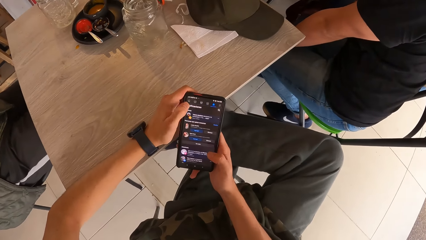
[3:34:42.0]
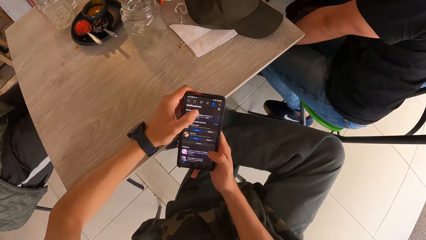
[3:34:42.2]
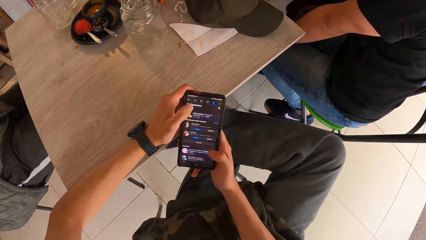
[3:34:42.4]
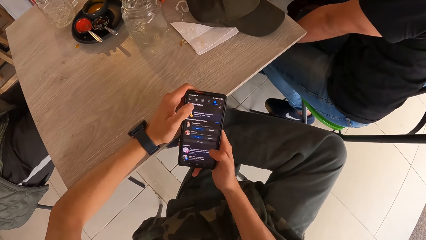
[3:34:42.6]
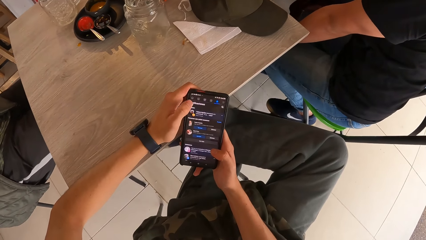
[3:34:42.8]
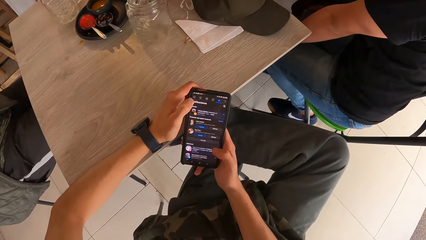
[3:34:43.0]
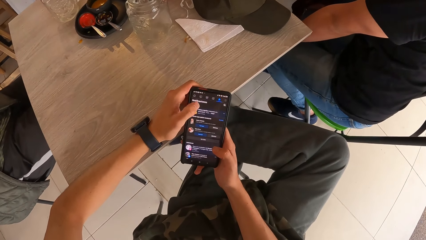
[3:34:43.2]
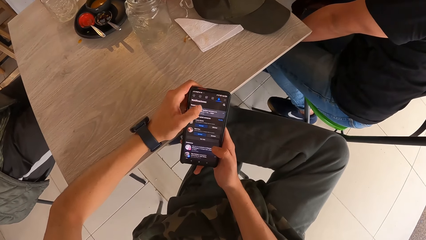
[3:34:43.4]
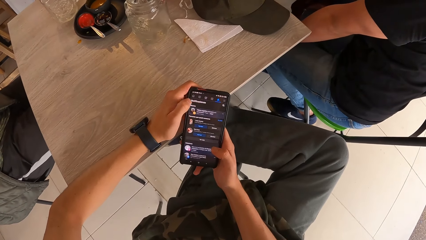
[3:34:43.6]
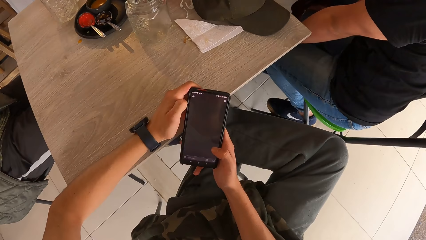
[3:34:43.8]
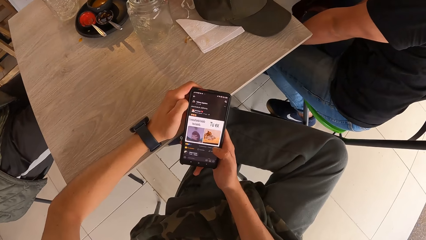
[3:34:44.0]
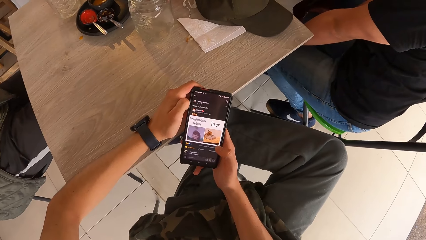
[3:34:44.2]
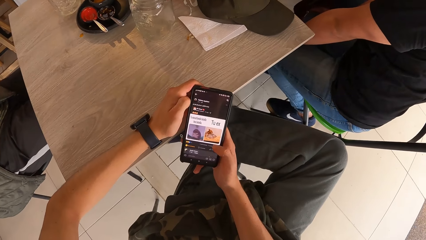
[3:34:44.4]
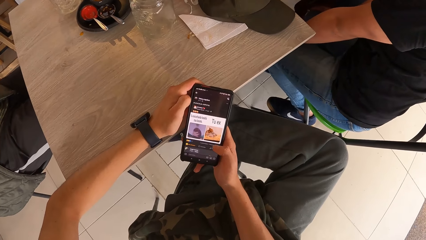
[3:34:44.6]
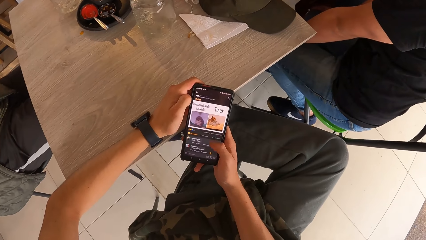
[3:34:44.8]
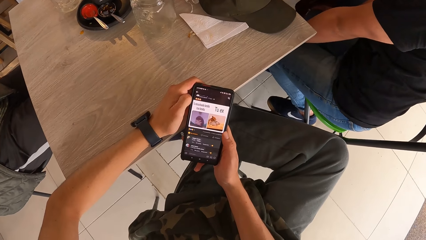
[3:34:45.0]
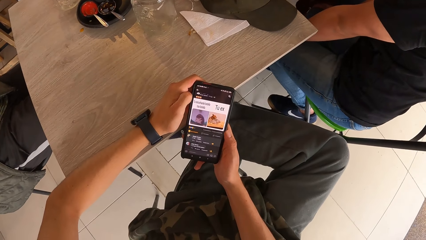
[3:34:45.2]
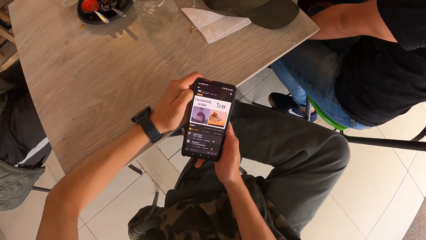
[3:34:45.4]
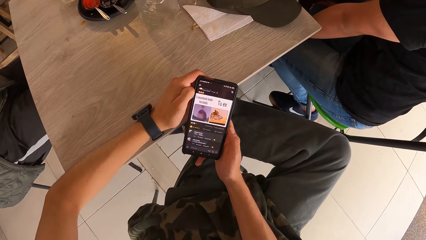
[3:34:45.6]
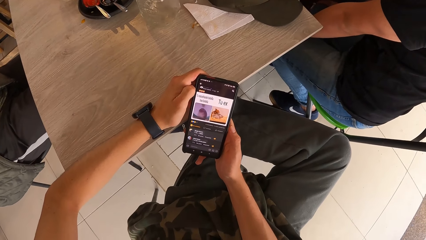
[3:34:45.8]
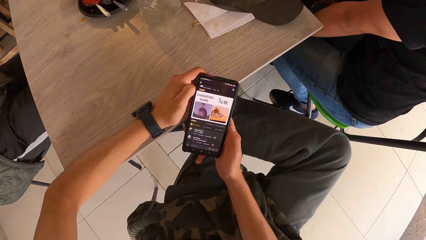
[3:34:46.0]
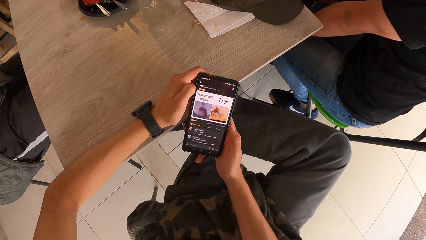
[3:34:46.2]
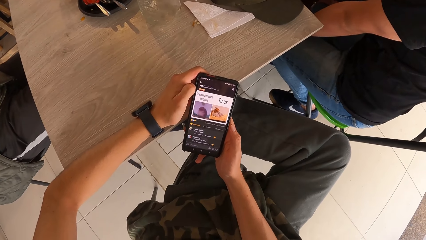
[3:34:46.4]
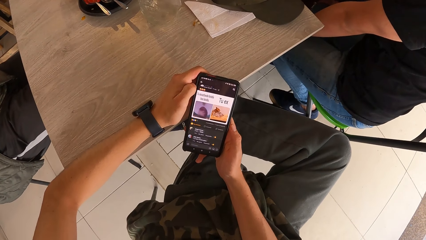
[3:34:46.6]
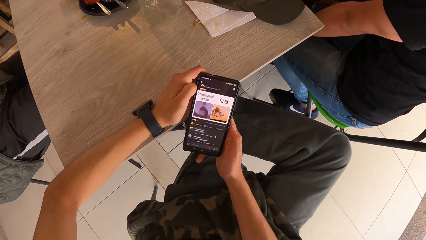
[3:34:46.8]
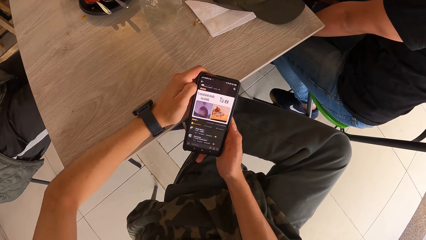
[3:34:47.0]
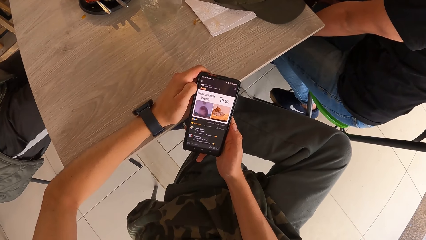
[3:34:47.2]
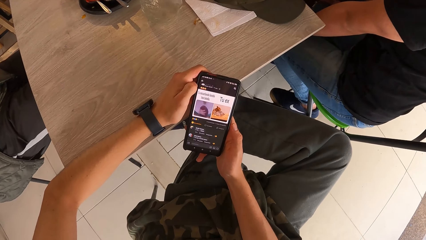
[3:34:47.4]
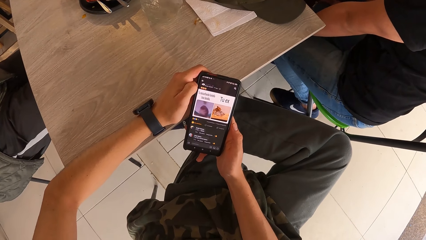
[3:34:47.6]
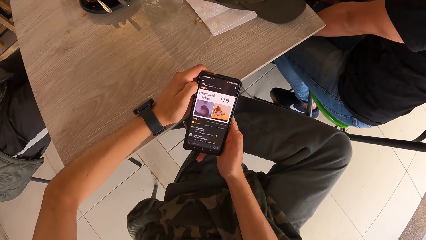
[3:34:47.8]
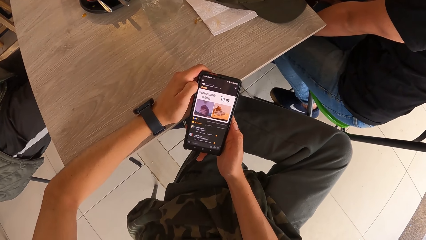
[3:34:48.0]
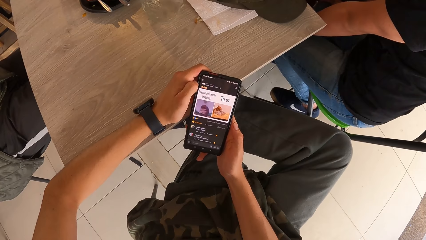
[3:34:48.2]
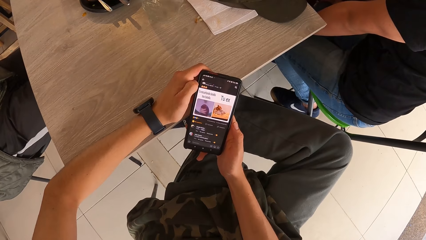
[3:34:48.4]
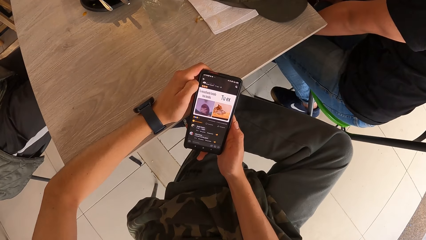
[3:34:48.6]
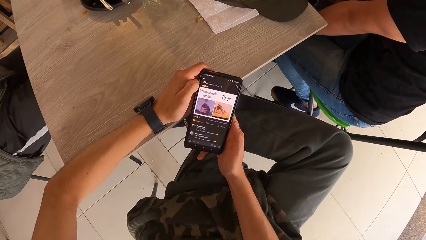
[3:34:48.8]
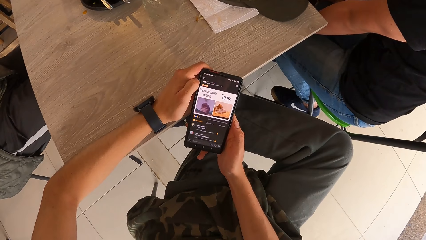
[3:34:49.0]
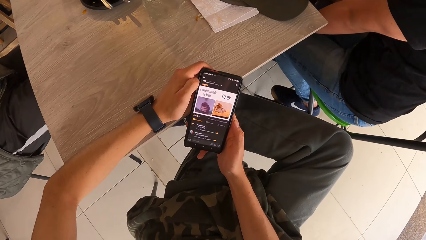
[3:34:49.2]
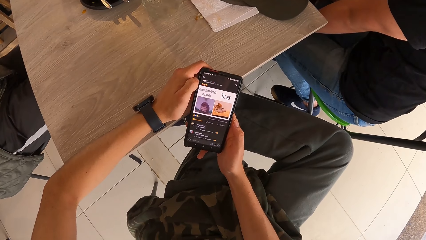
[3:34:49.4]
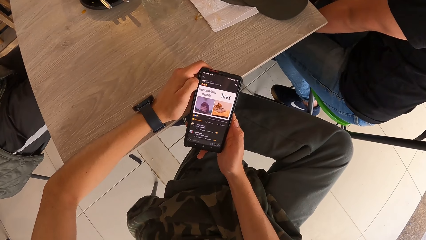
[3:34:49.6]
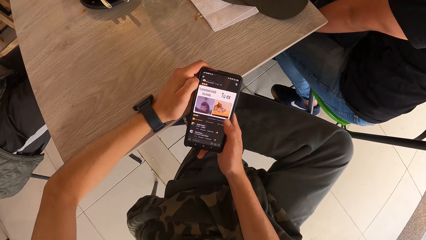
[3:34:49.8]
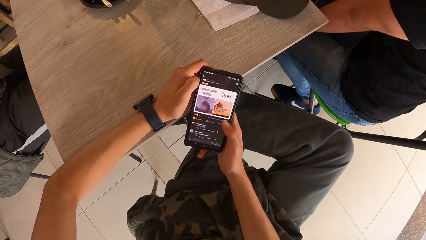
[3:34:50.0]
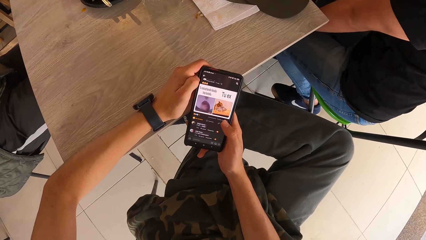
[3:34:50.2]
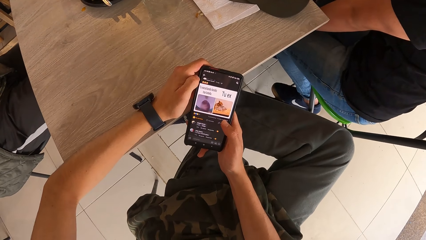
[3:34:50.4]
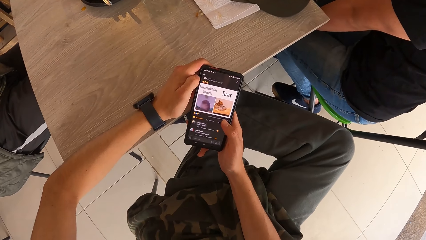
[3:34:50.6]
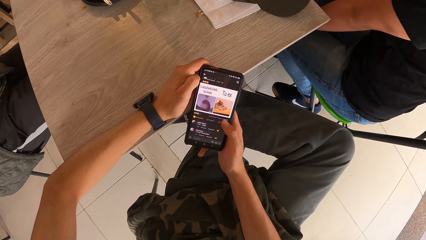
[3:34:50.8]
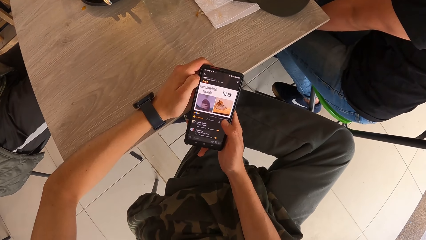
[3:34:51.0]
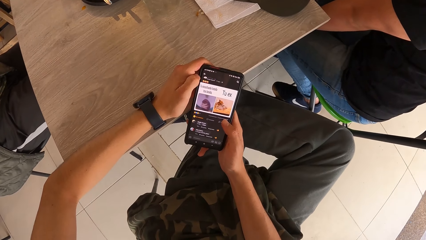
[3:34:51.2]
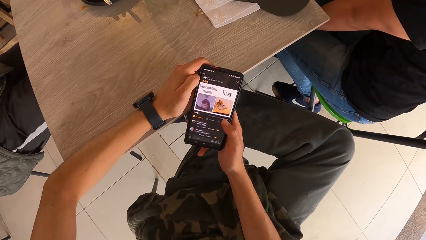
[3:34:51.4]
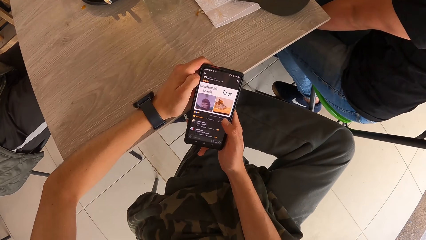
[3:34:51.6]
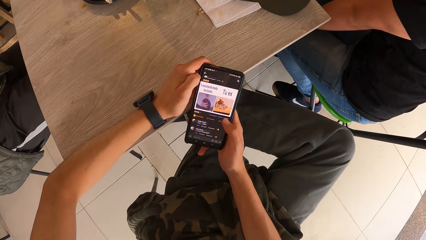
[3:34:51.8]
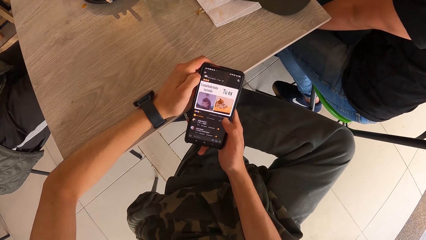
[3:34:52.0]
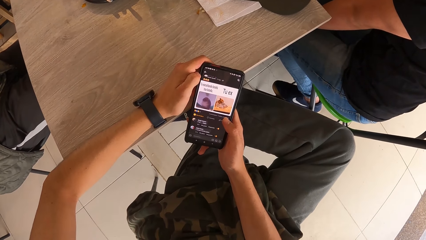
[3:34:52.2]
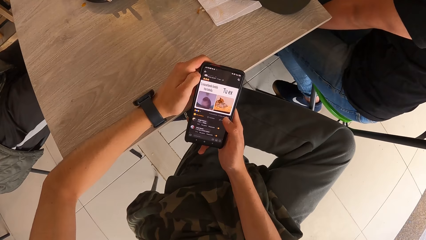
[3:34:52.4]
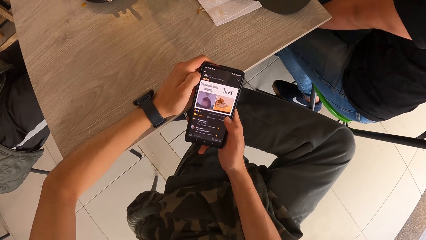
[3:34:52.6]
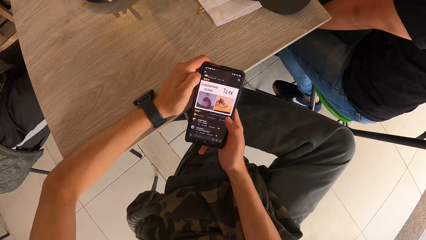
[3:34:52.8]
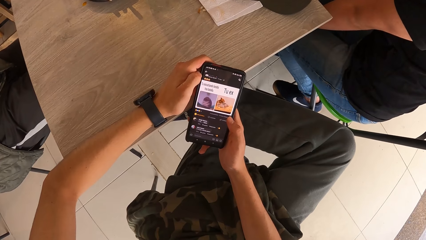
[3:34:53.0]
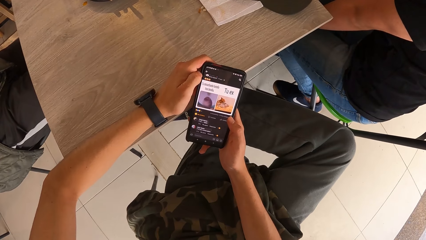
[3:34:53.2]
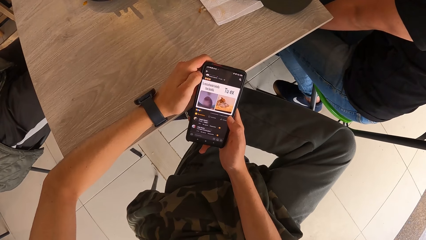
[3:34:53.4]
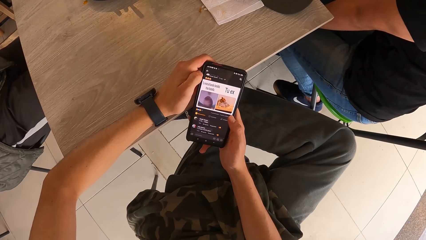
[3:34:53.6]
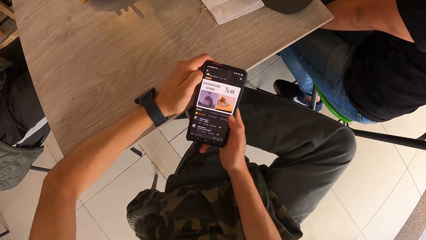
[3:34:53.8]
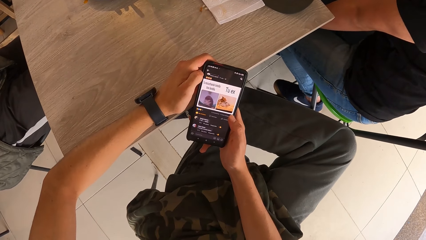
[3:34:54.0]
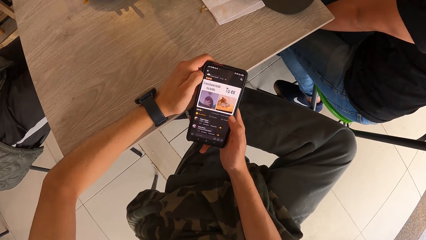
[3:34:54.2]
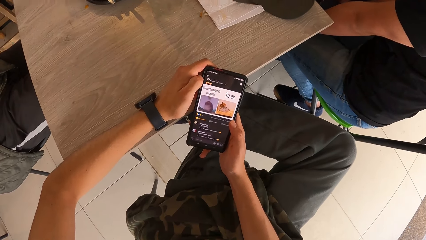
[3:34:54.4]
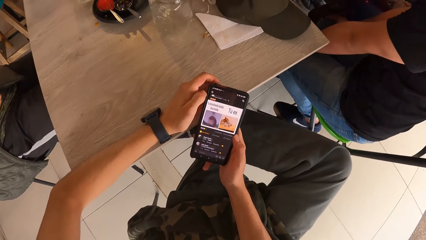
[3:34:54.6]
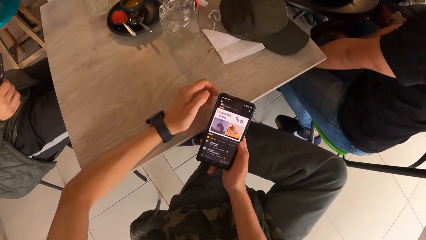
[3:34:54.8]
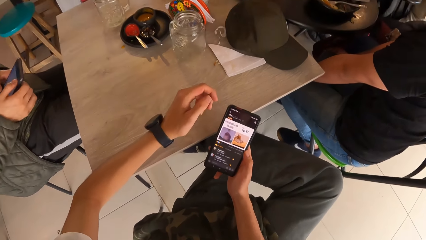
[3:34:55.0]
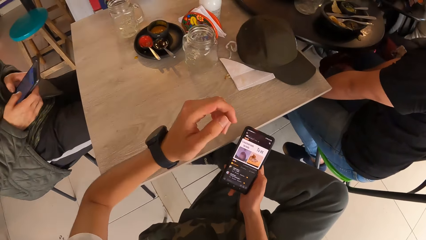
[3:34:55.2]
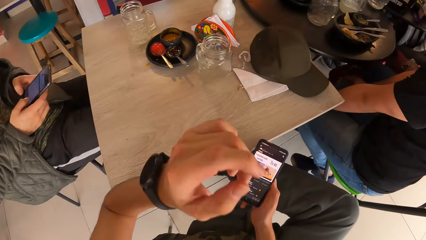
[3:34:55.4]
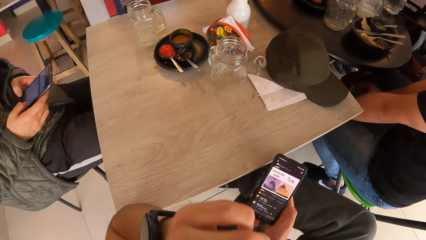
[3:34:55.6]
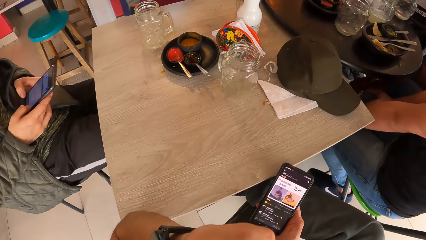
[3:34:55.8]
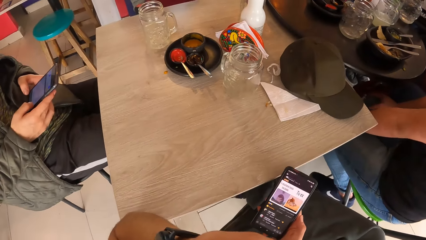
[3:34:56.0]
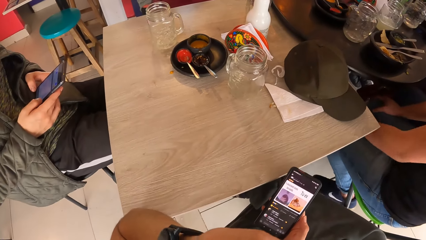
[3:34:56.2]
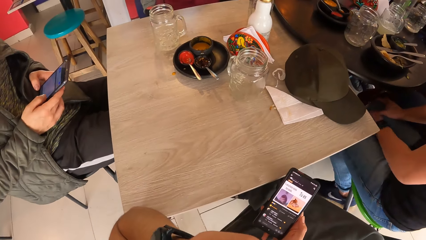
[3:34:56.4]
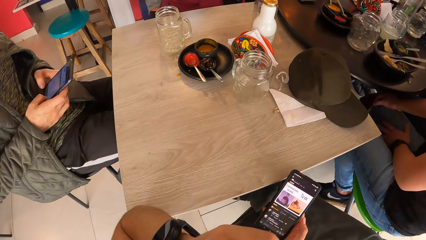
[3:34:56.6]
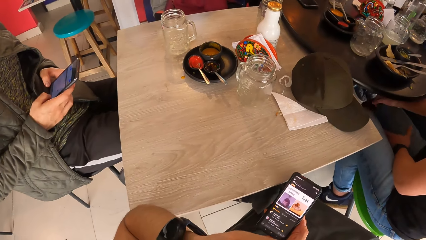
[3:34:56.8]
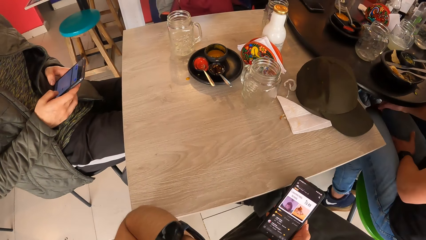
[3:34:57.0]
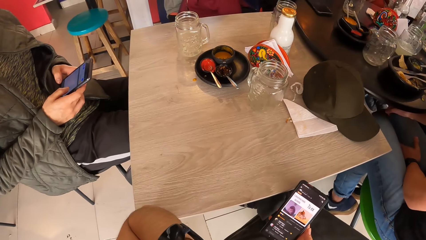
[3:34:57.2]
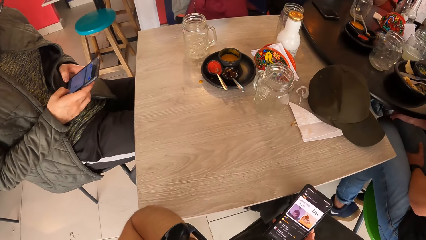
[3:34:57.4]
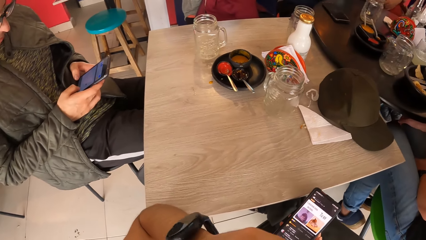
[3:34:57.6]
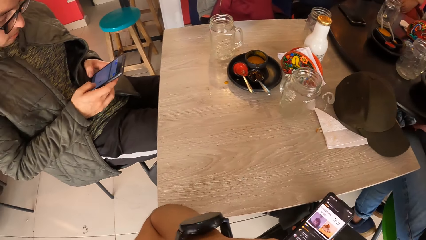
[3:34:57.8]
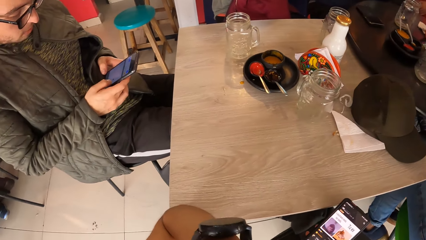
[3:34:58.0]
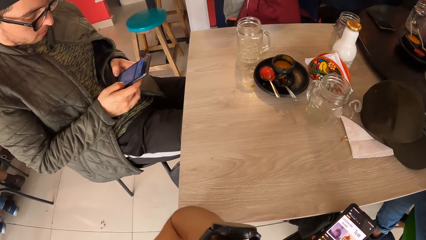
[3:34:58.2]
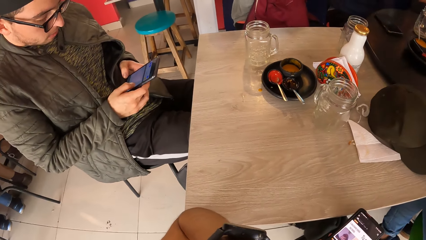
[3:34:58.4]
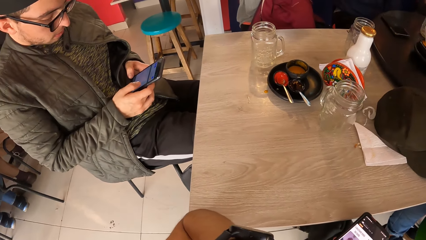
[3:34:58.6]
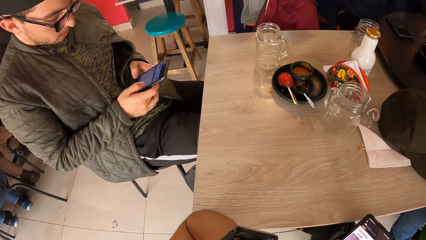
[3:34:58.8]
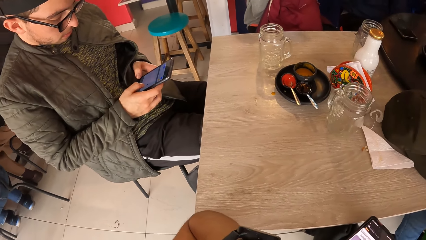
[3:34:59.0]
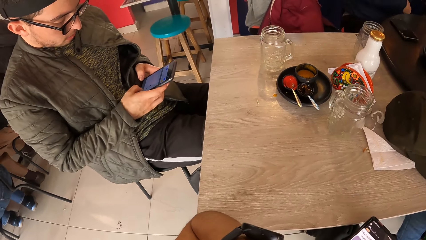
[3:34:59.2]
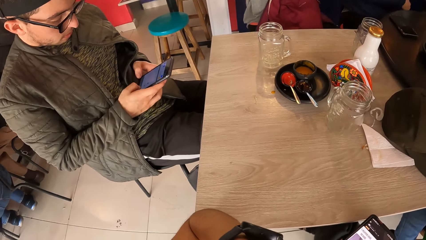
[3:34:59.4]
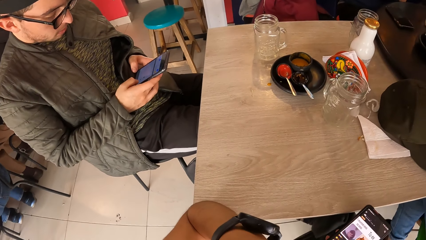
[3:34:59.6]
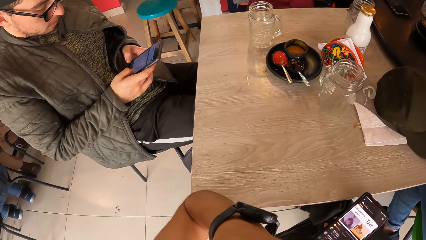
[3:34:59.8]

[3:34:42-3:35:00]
The camera wearer reads on the phone. He raises his left hand towards his face. He touches the face. A person scrolls on the phone.
